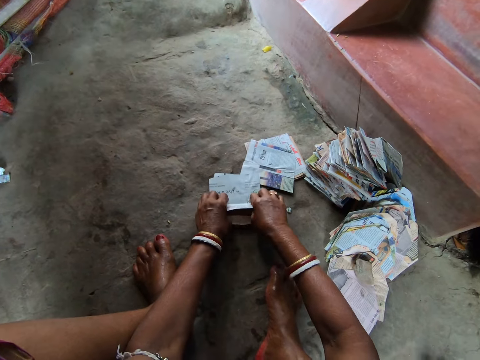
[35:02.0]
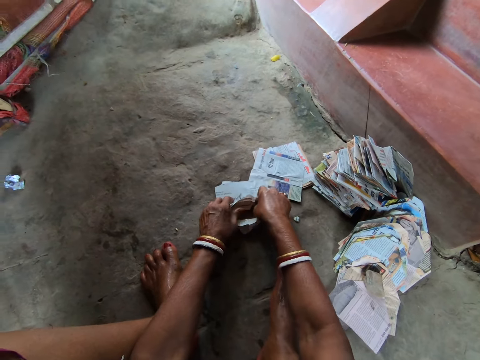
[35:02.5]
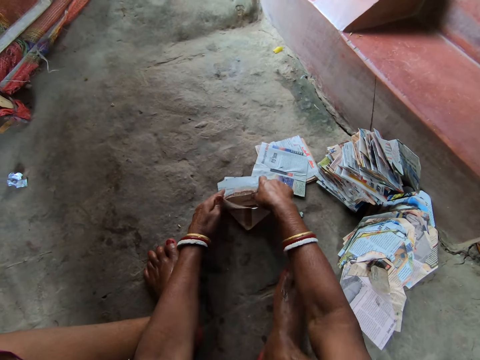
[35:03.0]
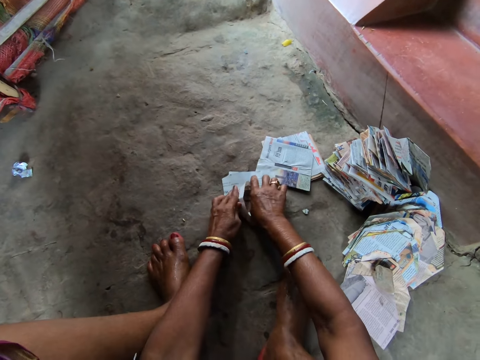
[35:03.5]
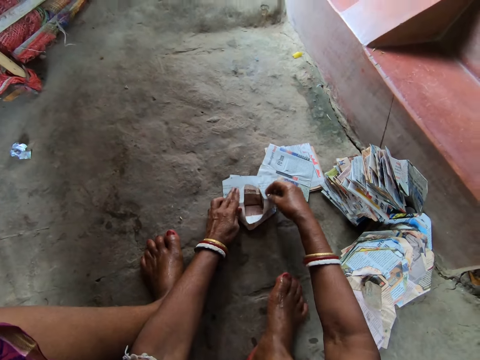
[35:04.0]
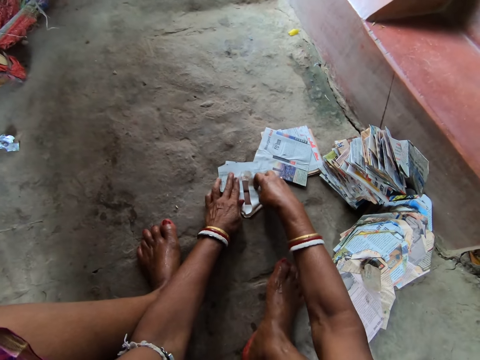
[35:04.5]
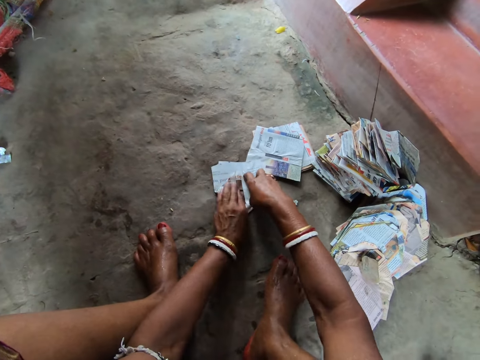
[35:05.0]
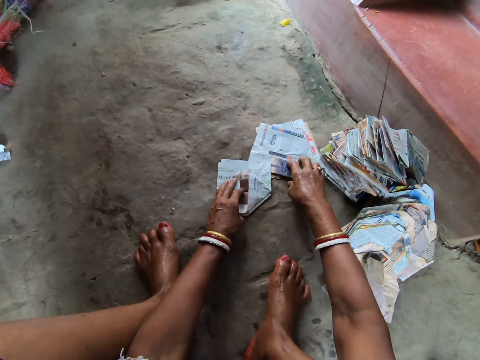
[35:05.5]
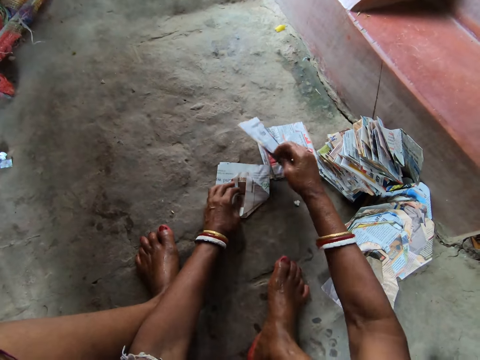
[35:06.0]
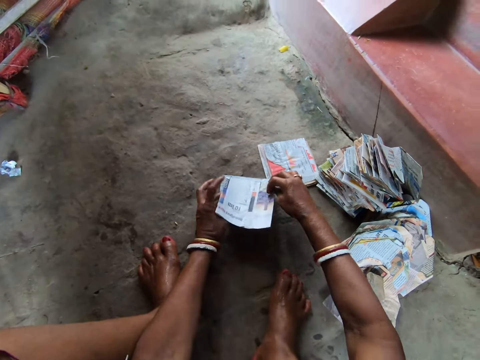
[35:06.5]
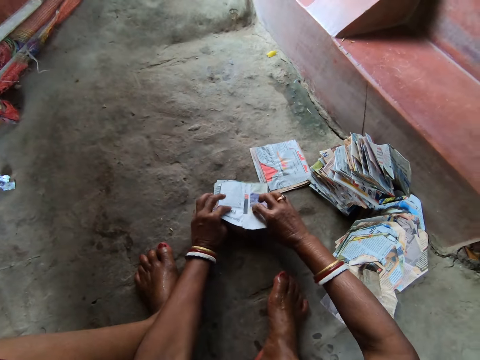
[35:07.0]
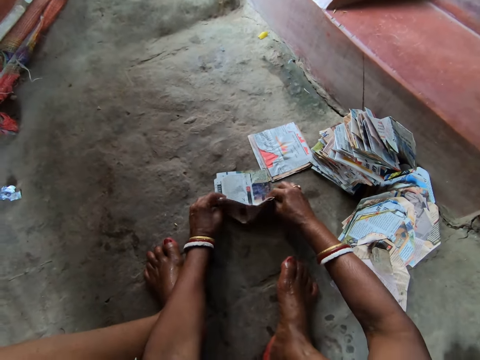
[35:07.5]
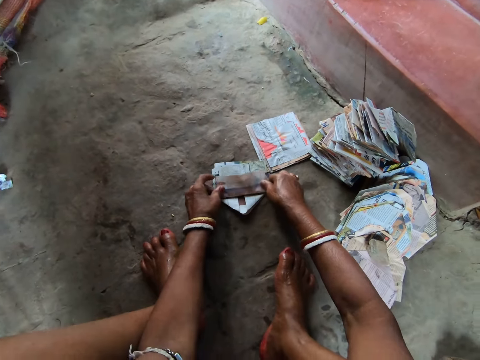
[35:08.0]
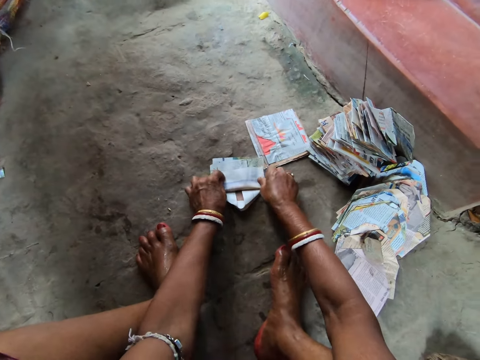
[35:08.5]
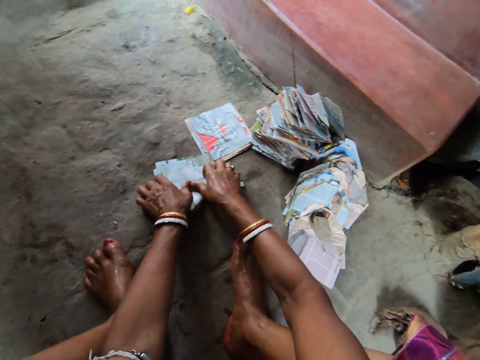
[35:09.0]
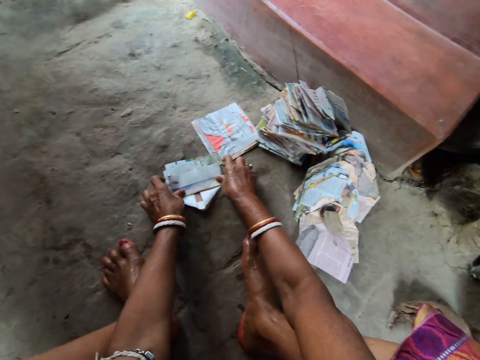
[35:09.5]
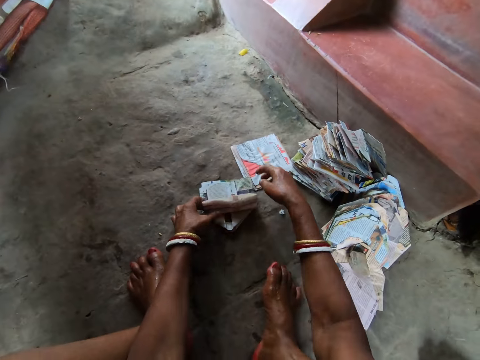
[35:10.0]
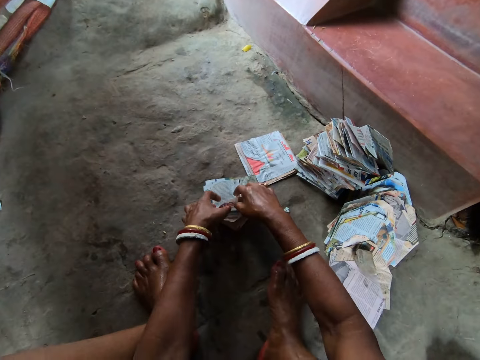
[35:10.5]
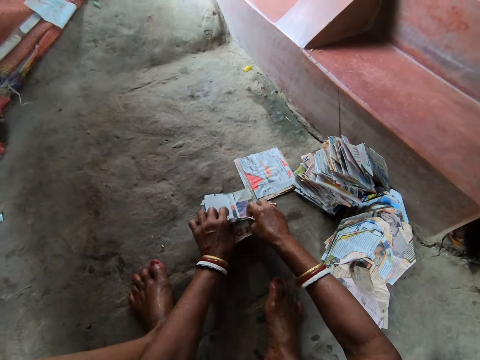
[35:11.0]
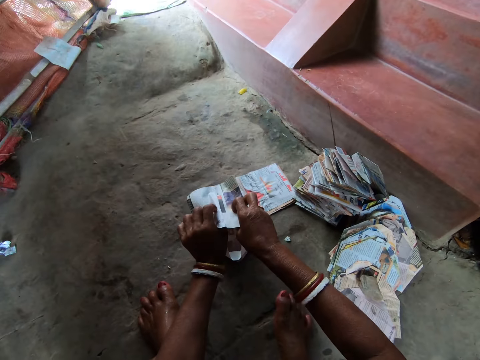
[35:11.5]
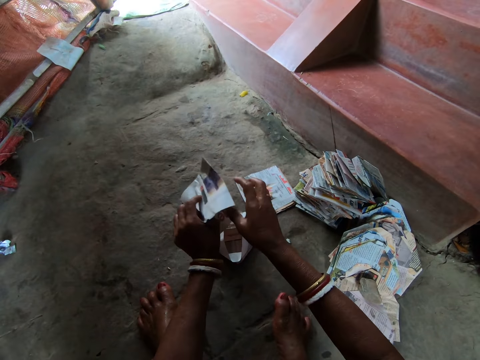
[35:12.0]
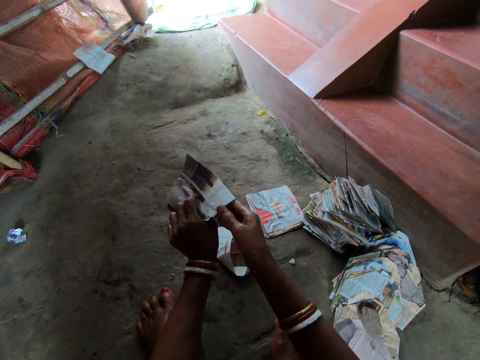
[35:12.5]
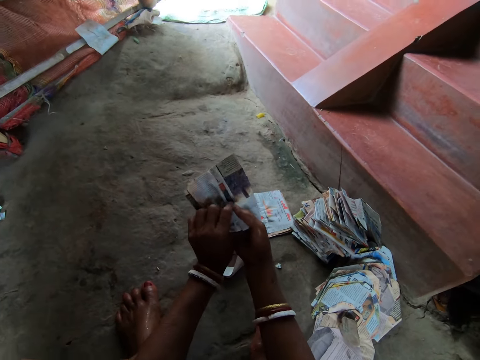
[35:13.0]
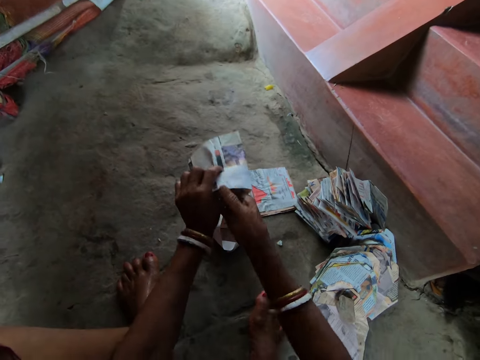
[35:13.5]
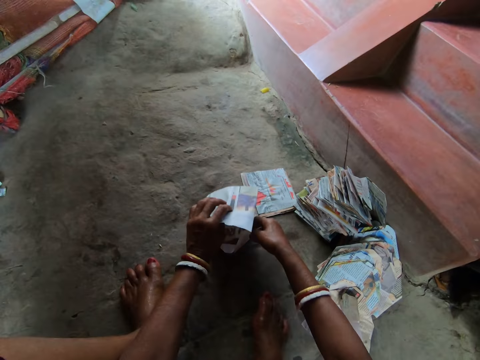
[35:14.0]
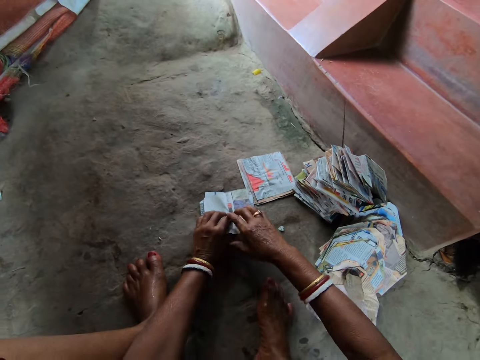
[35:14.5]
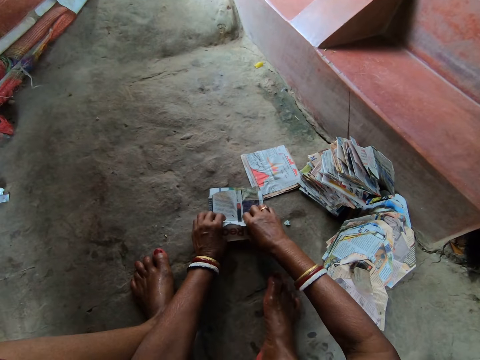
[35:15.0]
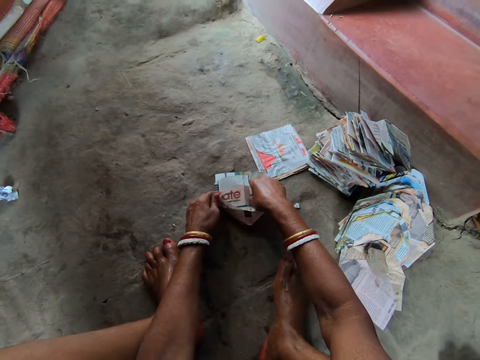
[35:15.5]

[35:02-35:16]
The camera wearer takes the piece of newspaper from the ground with her right hand. She places the piece of newspaper in her right hand on the pieces of newspaper on the ground. She folds the piece of newspaper on the ground with both hands. She raises the piece of newspaper from the ground with both hands. She arranges the piece of newspaper in both hands. She cleans the ground with her right hand. She places the piece of newspaper in her left hand on the pieces of newspaper on the ground. She folds the piece of newspaper on the ground with both hands.
